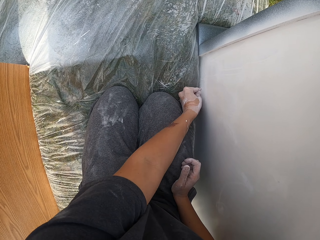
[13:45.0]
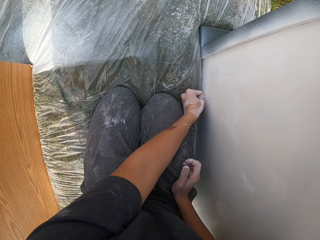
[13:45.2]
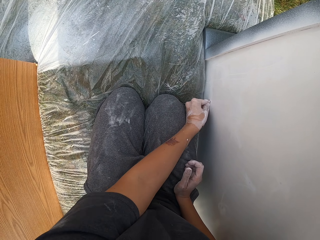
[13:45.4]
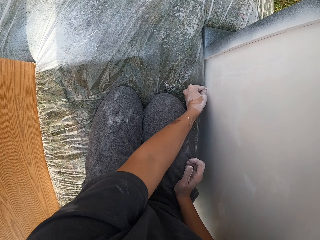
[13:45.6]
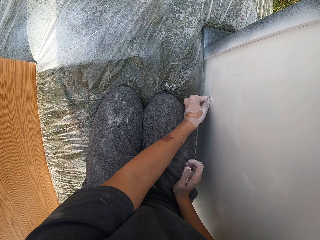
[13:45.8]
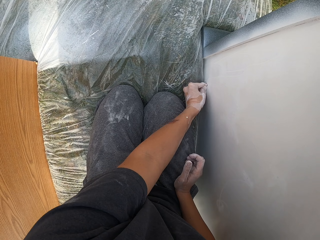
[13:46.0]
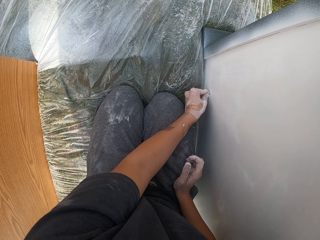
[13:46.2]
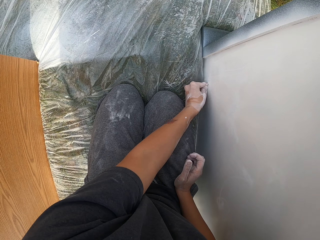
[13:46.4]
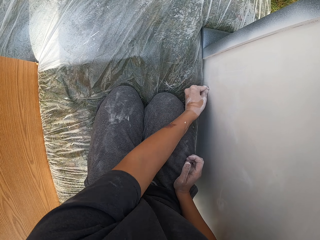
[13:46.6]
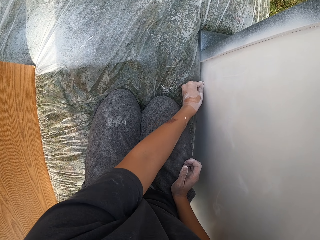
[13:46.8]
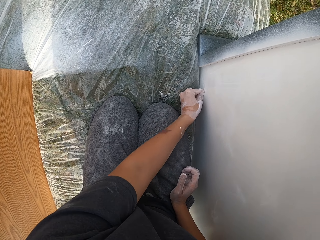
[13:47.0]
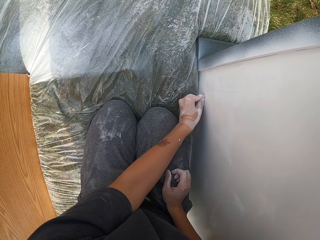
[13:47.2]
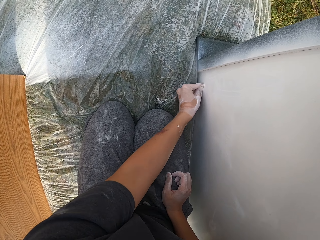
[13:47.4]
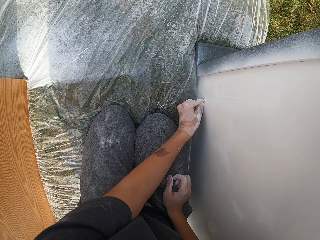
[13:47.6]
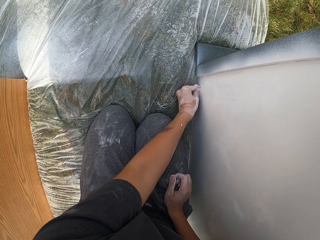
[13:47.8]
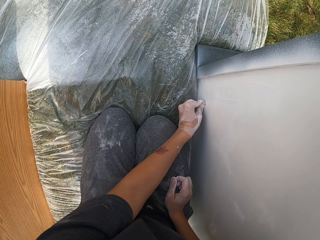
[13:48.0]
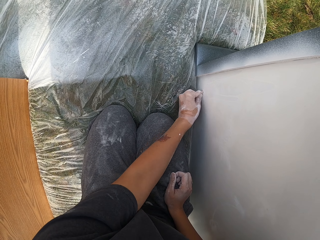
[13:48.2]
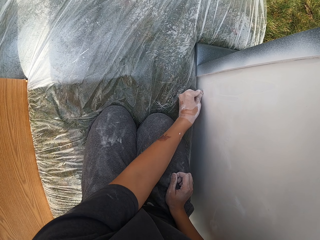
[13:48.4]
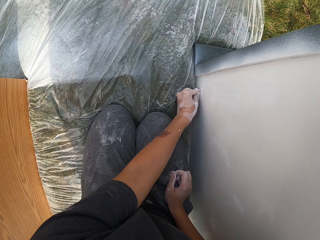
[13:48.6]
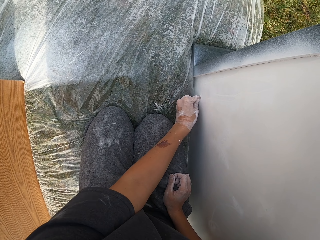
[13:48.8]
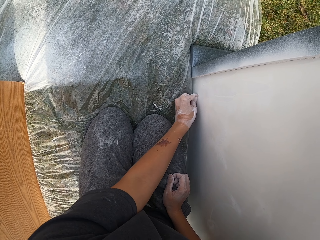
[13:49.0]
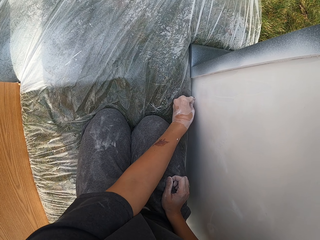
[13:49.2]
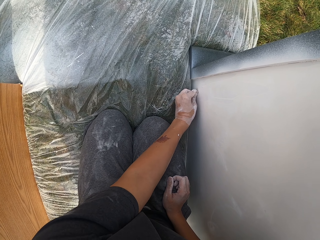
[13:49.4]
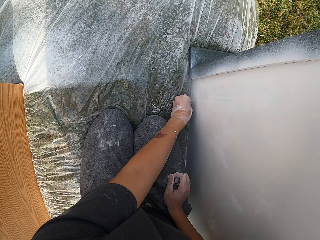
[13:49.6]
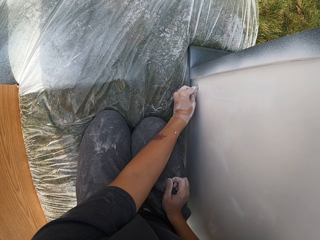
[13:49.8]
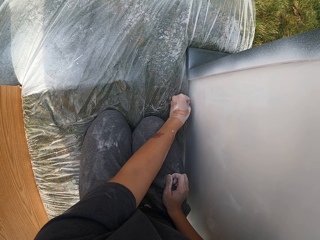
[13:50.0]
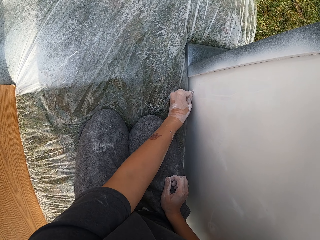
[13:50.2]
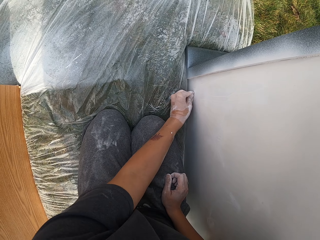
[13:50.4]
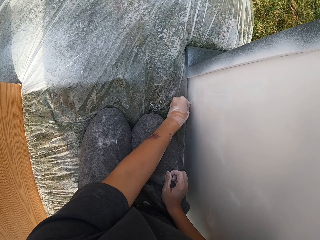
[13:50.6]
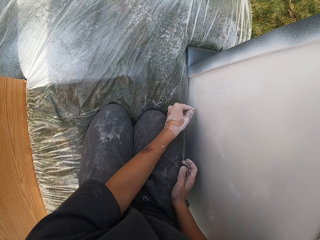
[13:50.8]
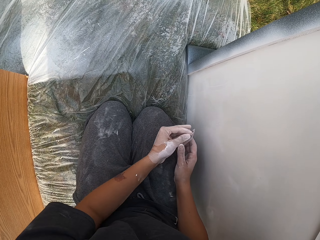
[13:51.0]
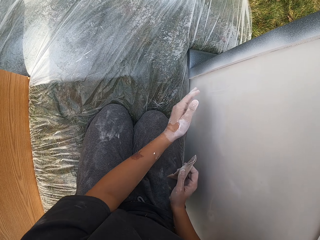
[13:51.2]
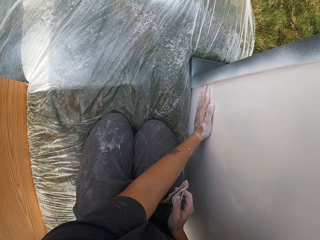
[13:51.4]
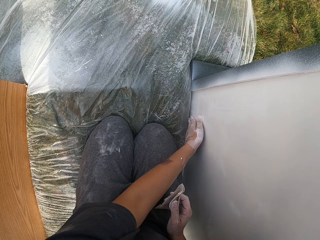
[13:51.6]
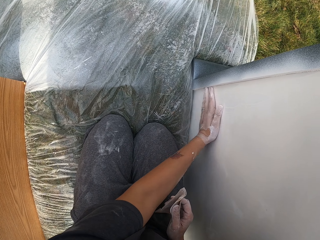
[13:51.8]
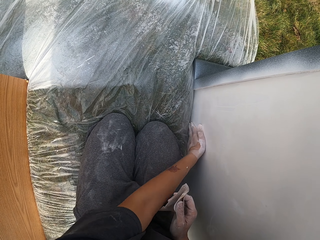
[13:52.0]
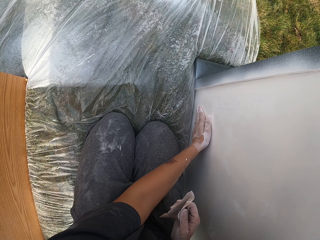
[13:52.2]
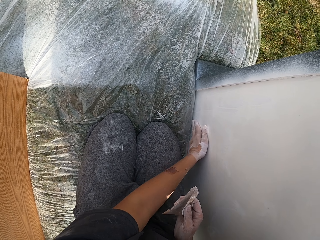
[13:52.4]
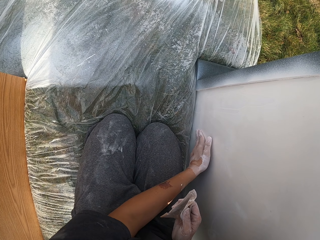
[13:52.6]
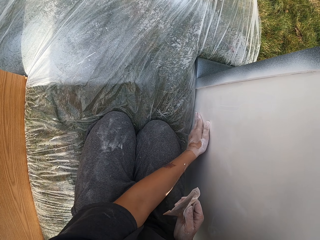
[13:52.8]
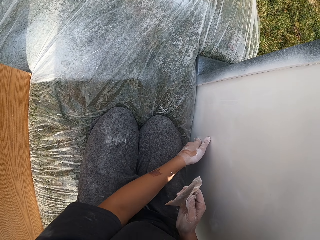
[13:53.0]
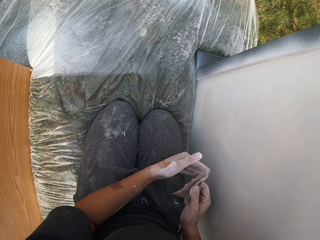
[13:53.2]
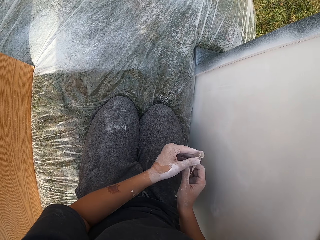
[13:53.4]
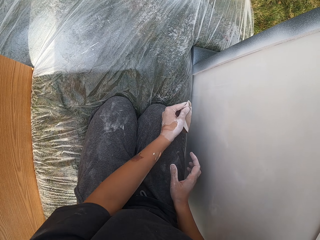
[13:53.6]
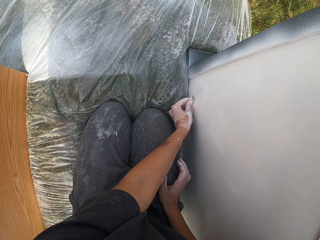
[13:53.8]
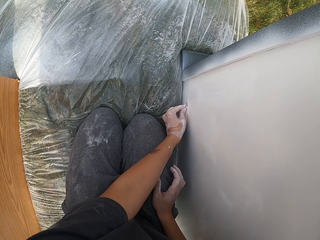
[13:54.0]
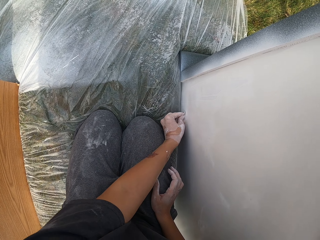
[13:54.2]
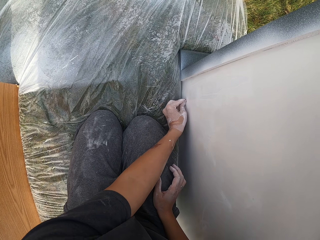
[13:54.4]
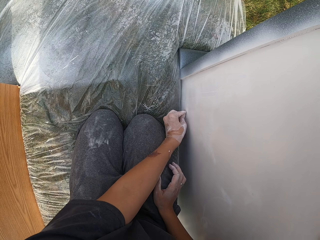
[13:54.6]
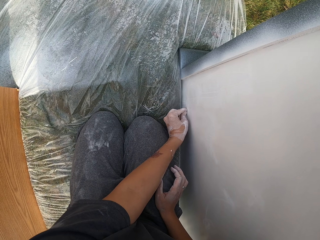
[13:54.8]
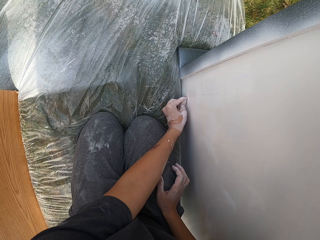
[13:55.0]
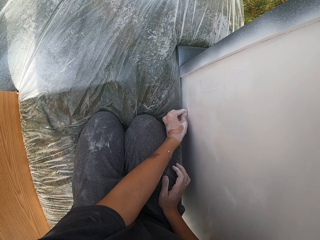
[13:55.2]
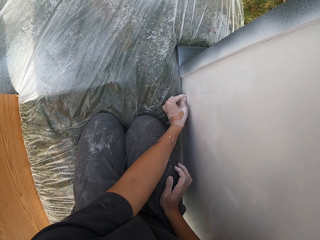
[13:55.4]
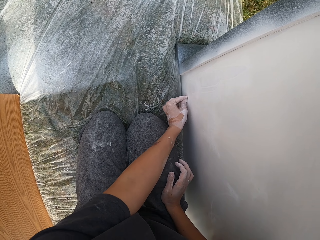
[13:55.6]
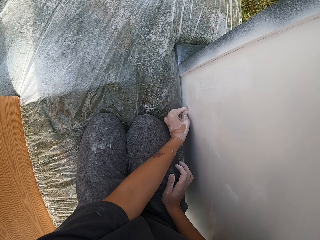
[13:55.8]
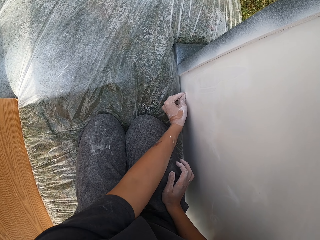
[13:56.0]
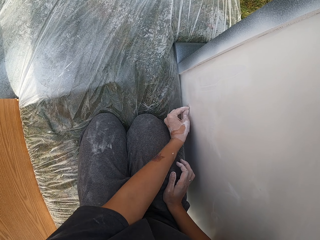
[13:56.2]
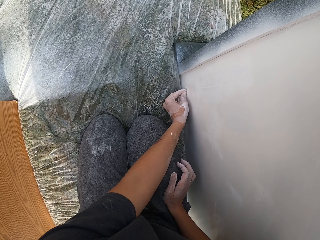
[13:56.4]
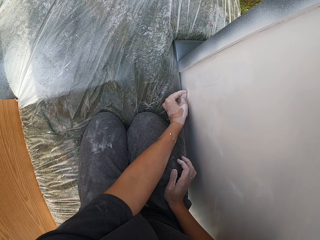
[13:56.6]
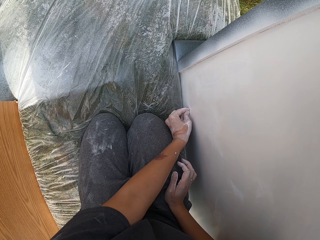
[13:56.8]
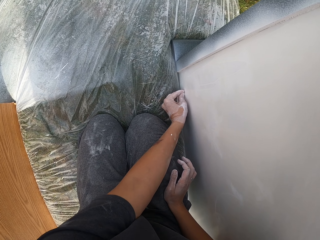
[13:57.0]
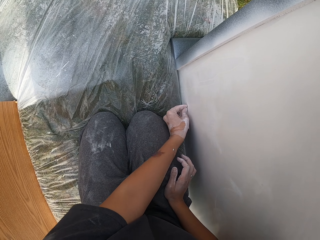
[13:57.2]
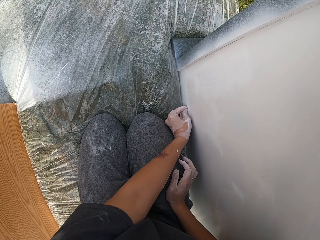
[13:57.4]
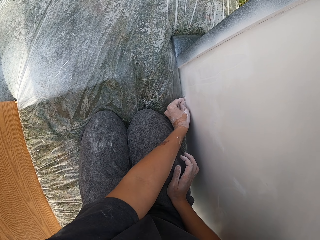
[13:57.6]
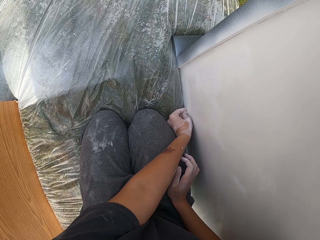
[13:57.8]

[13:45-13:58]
The camera wearer transfers the sandpaper to the right hand. They rub the structure with the left hand. They transfer the sandpaper to the left hand. They smoothen the structure with sandpaper.

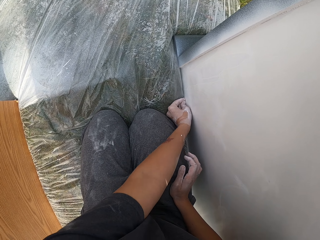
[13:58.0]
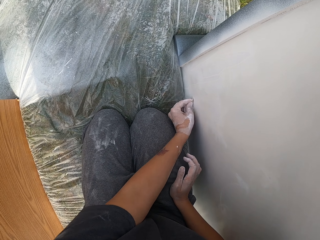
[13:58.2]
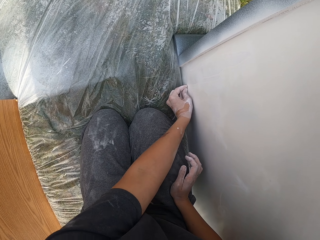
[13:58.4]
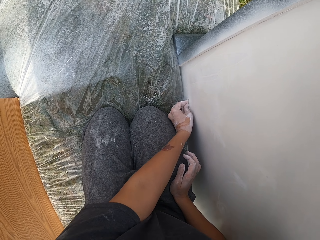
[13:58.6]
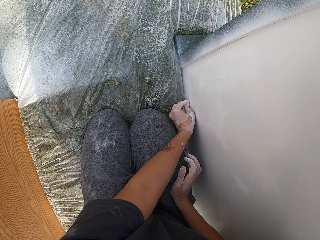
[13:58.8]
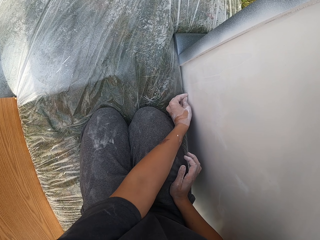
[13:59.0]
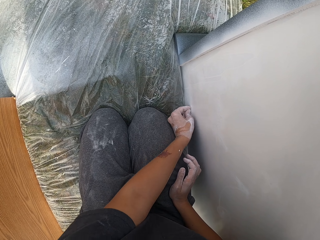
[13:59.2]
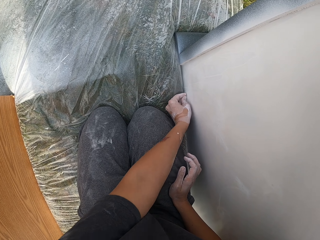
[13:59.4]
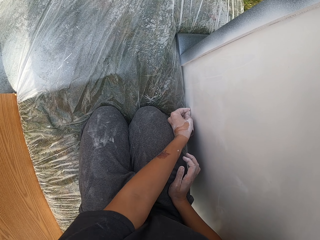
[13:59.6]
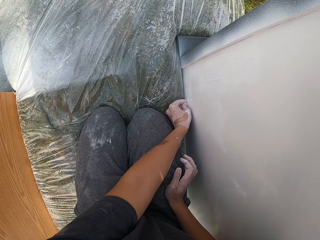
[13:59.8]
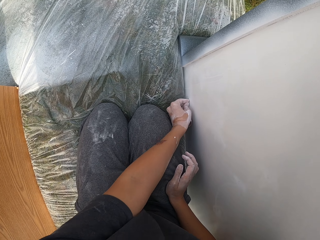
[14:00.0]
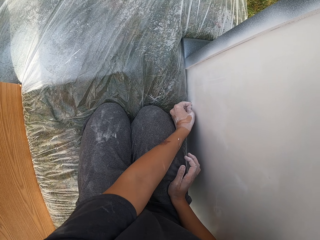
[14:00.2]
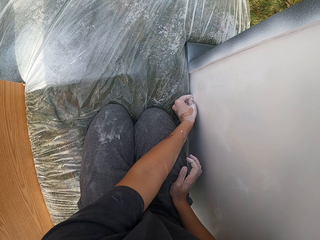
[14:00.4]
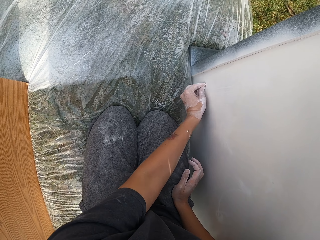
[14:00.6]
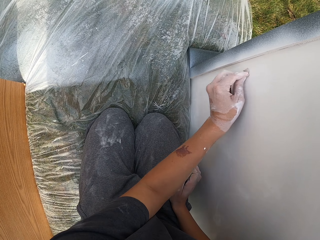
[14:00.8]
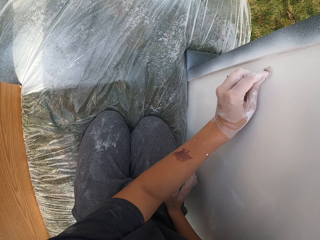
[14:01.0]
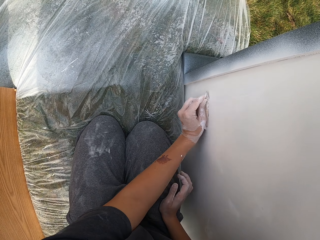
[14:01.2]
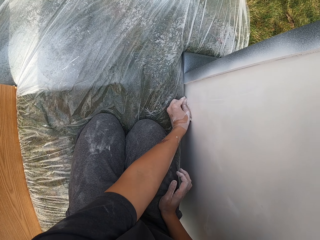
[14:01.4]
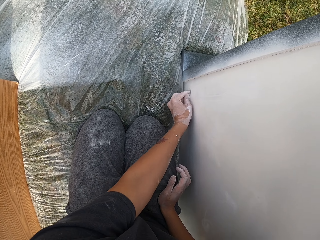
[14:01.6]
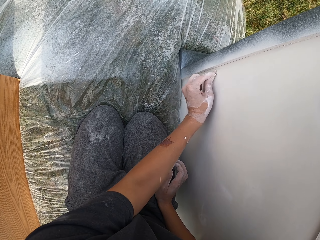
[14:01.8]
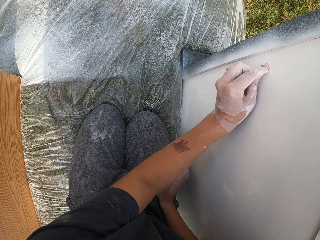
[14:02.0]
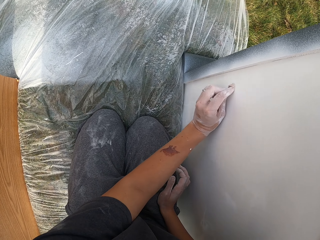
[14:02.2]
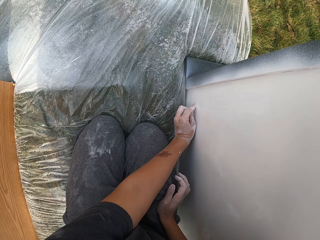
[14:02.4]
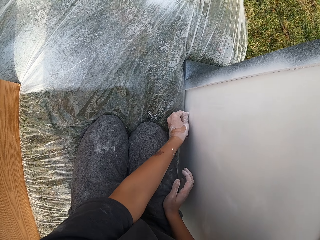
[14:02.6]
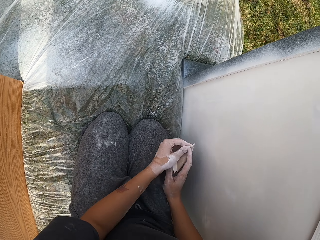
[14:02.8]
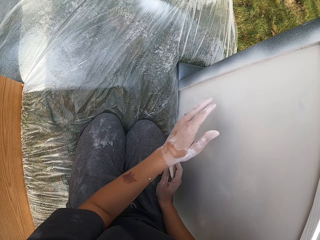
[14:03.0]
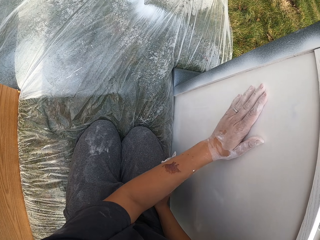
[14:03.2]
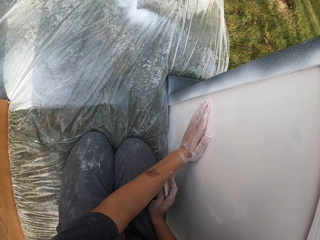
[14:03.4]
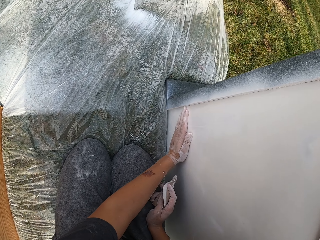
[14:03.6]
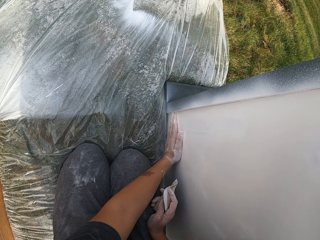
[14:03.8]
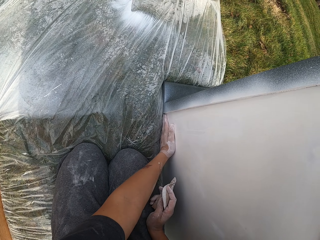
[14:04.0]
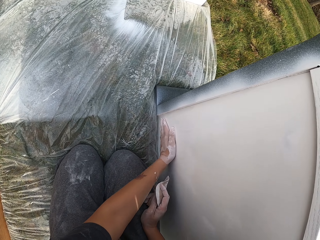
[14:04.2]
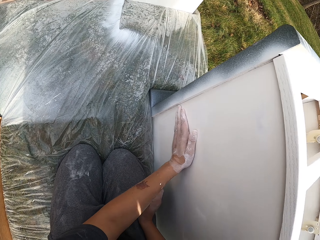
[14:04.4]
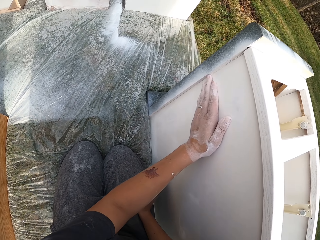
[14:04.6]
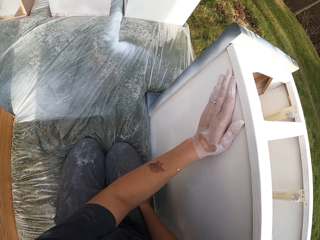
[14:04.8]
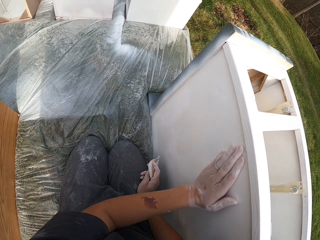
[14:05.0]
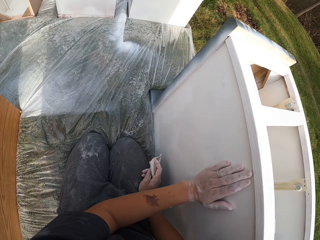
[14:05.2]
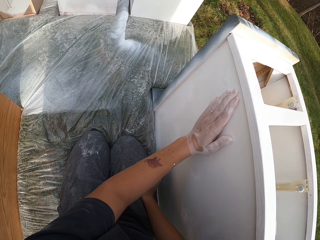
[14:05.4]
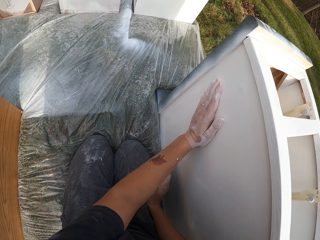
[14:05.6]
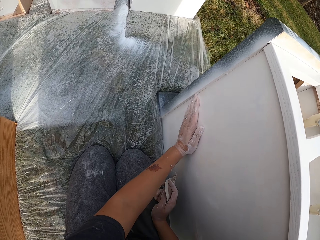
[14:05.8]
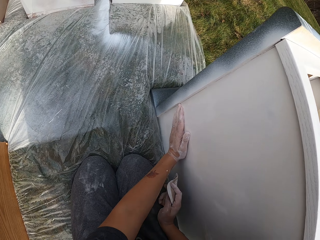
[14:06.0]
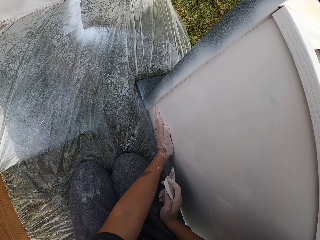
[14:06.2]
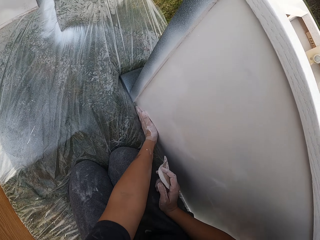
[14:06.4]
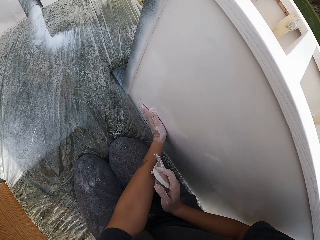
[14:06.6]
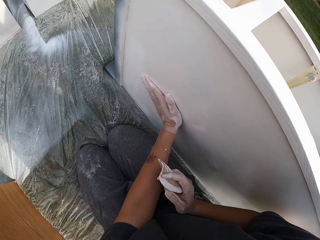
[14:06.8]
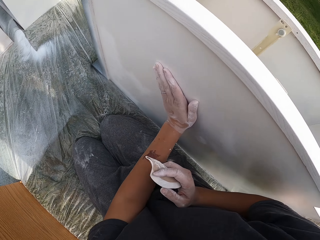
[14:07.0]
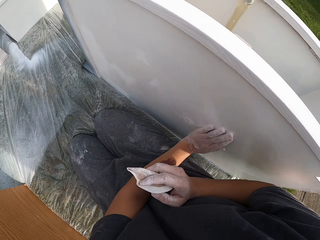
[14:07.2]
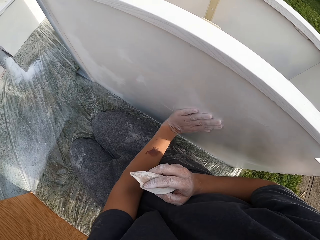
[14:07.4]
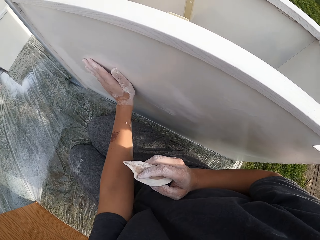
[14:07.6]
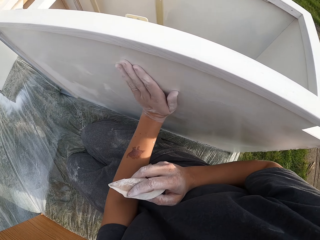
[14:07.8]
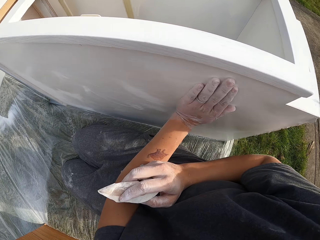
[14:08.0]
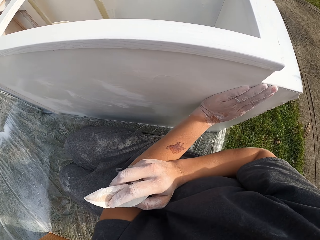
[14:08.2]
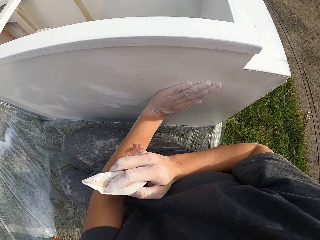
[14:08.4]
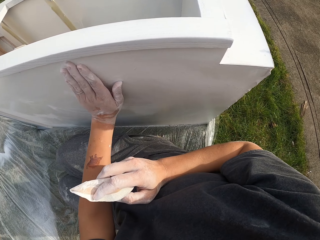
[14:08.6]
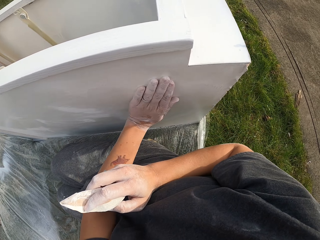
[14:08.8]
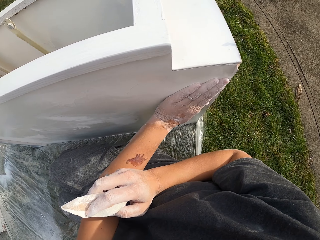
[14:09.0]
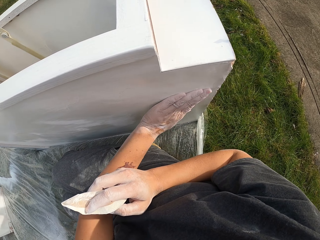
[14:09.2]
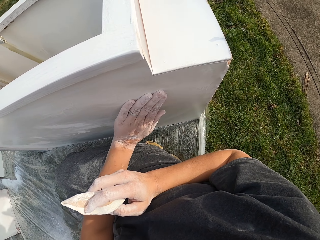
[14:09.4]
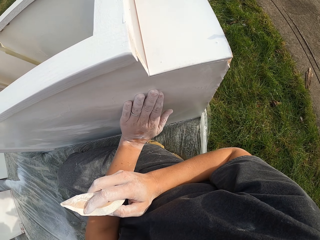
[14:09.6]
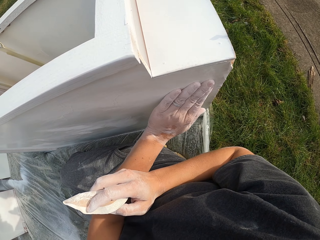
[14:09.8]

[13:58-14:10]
The camera wearer transfers the sandpaper to the right hand. They rub the structure with the left hand.
